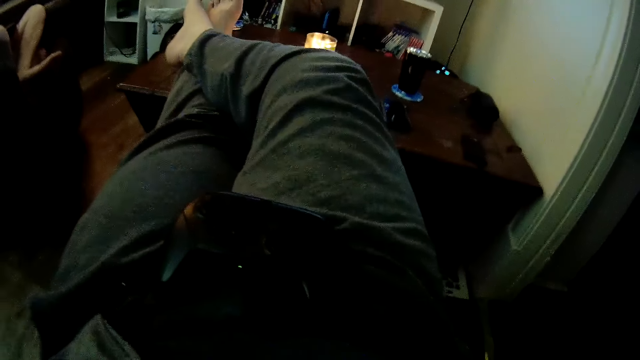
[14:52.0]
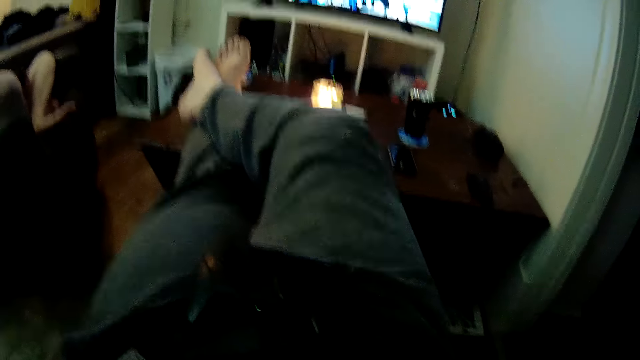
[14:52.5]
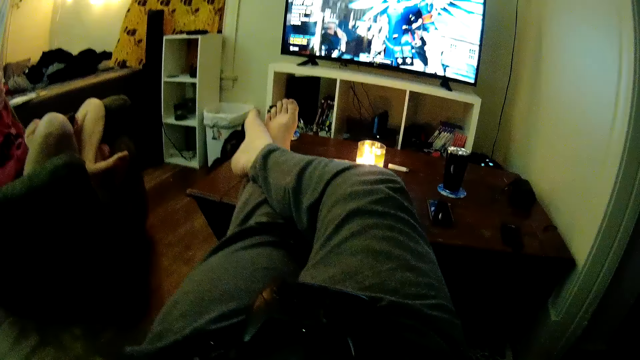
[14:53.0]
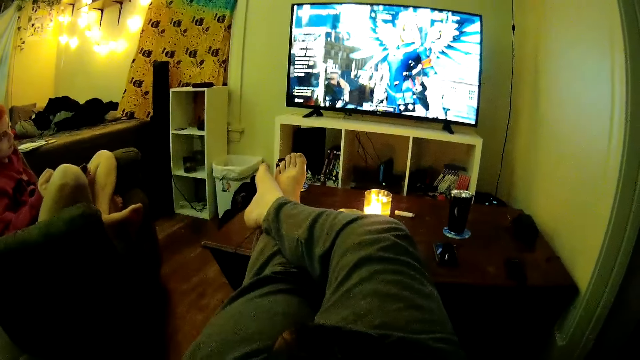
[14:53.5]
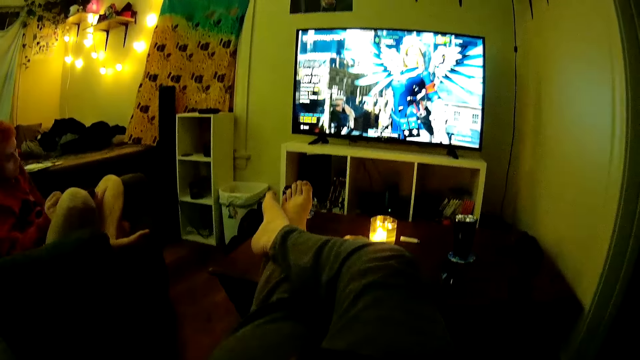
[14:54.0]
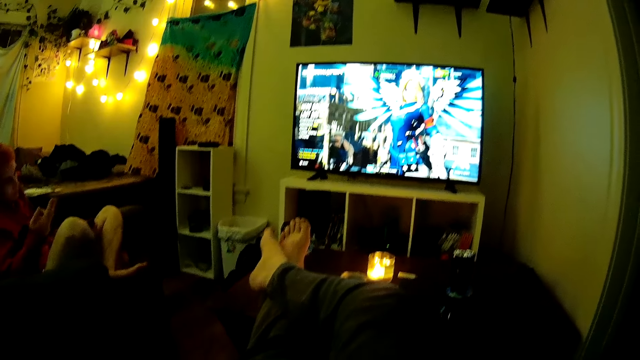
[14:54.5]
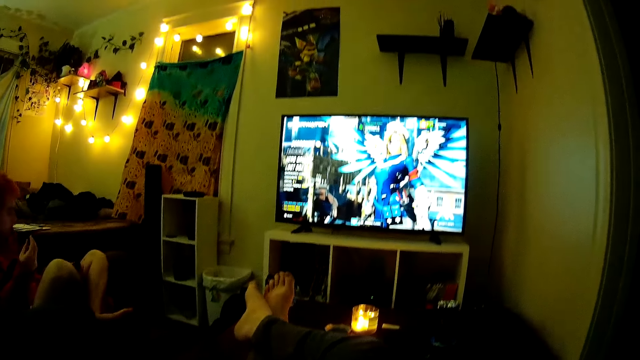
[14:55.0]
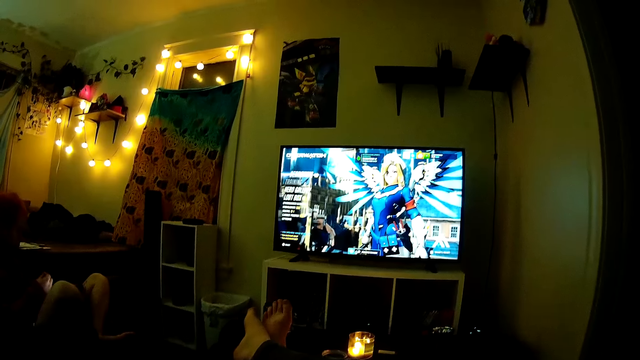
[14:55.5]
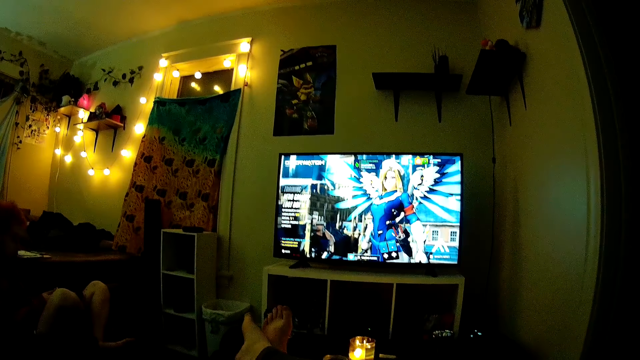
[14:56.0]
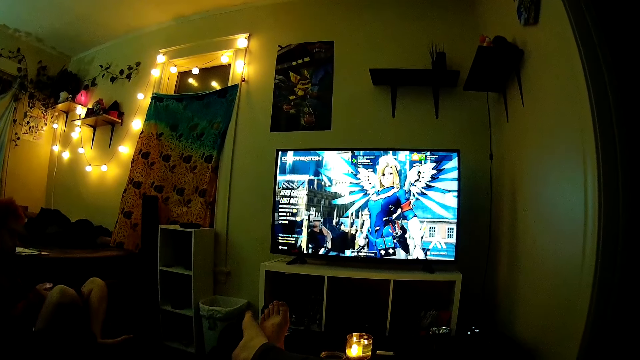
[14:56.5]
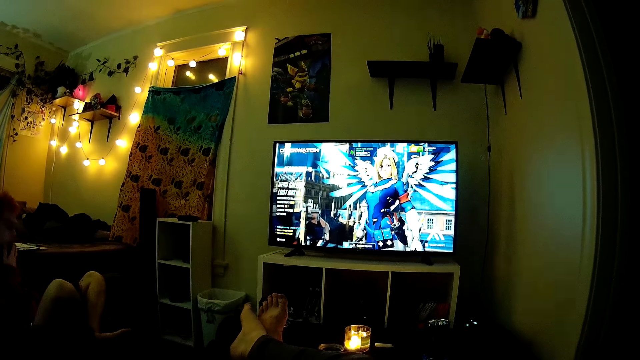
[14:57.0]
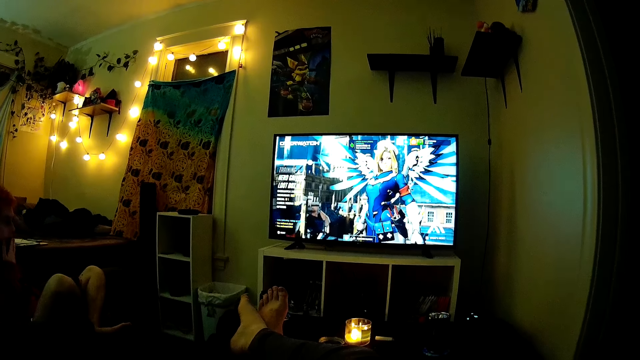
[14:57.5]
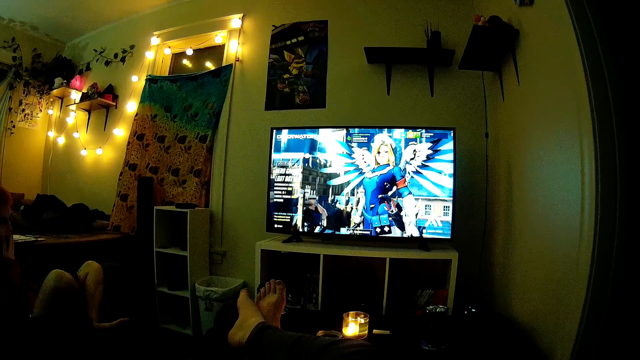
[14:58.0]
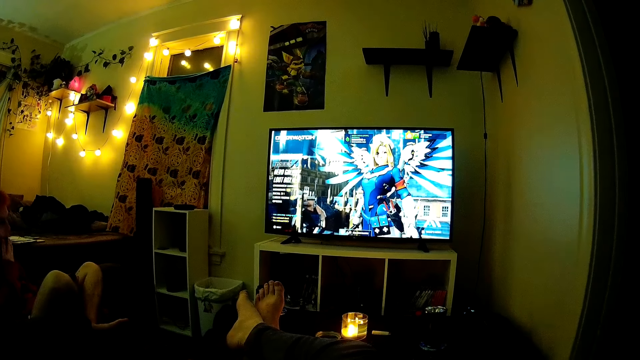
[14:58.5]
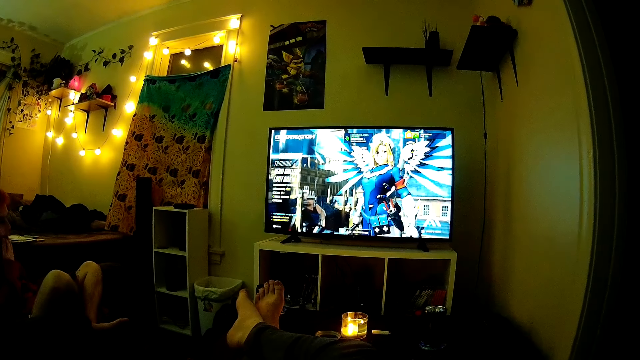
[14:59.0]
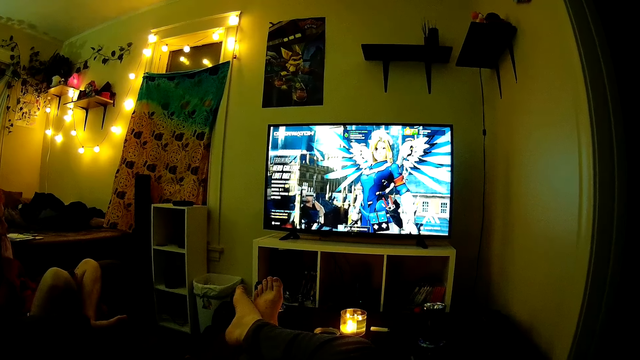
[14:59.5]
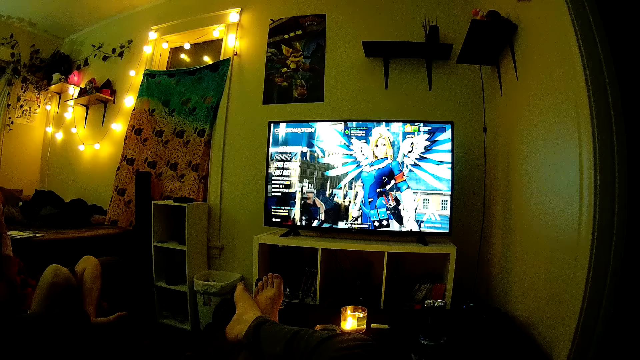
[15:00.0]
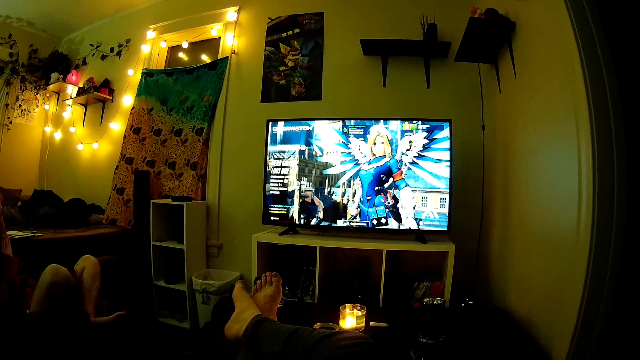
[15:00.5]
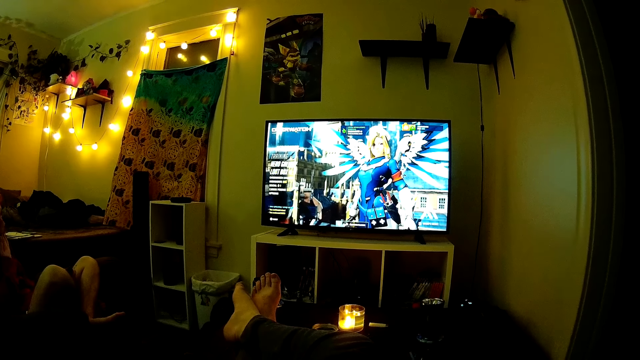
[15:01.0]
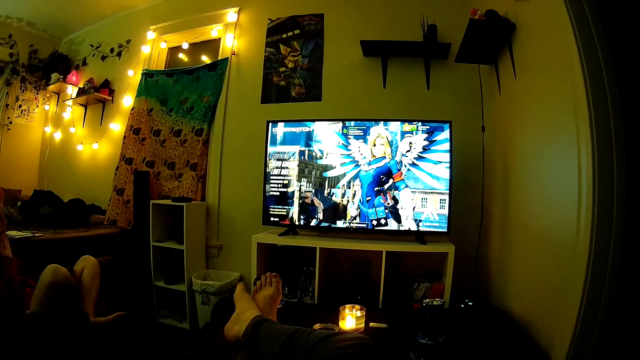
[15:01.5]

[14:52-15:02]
The camera wearer looks at the television. A guy lifts a hand. The guy touches the mouth. The camera wearer shakes the right leg.

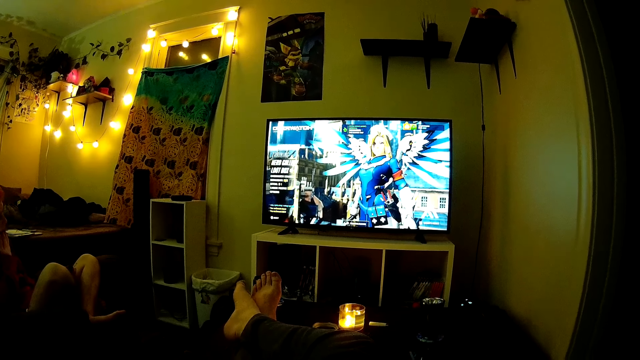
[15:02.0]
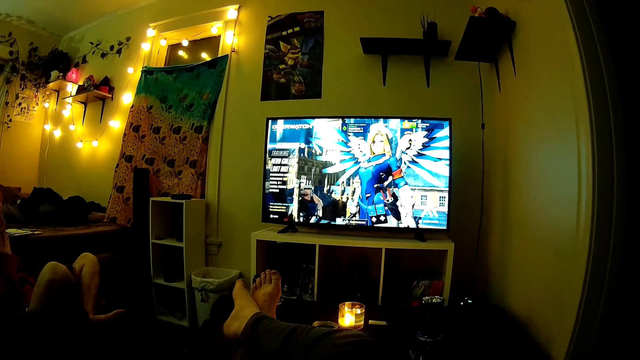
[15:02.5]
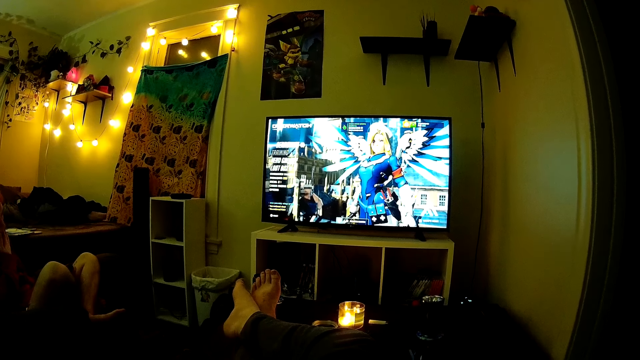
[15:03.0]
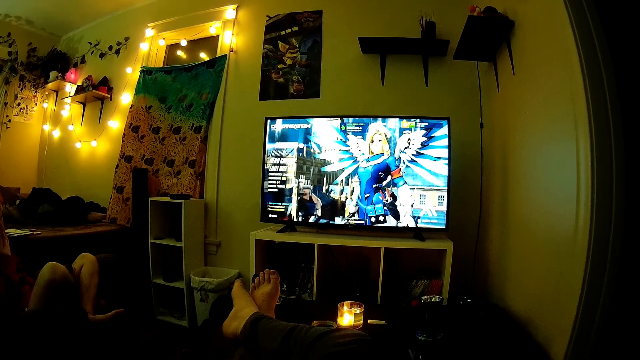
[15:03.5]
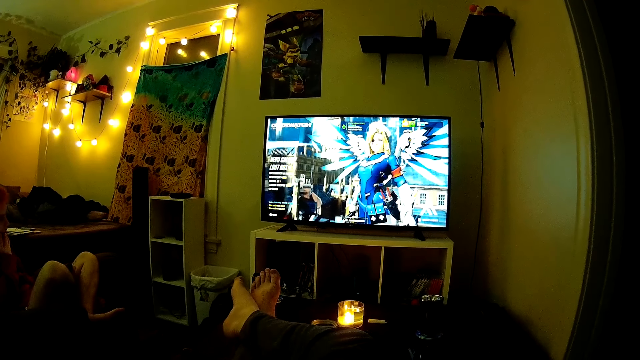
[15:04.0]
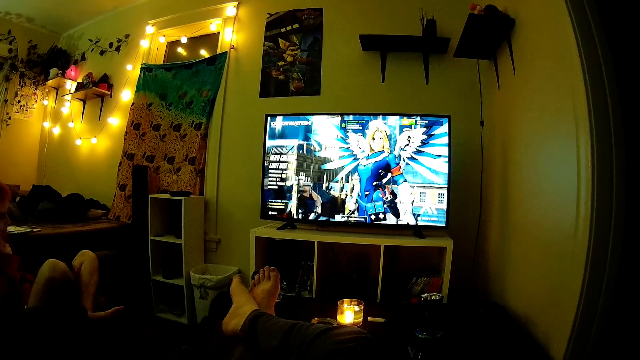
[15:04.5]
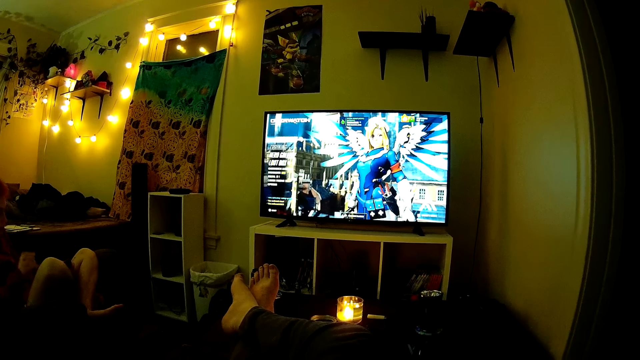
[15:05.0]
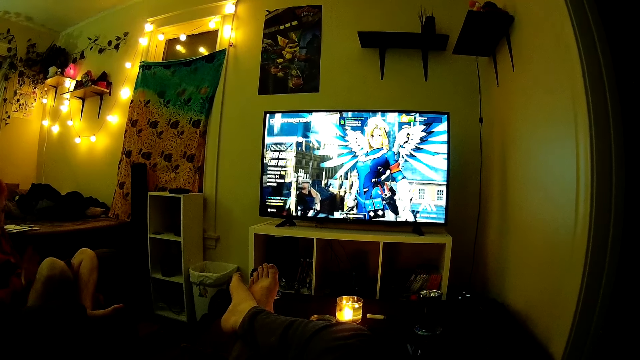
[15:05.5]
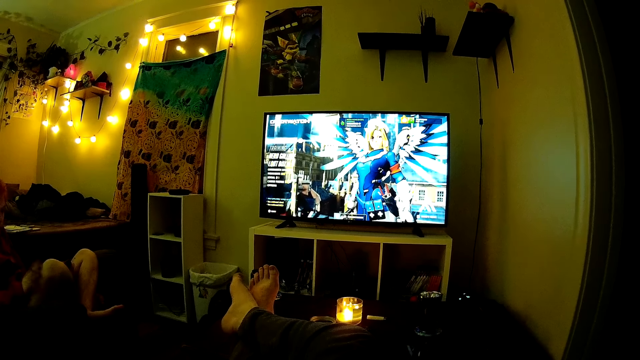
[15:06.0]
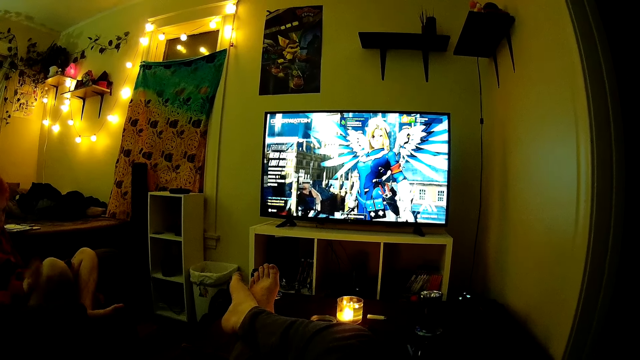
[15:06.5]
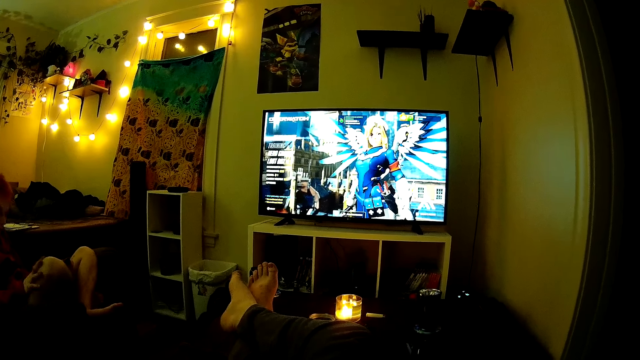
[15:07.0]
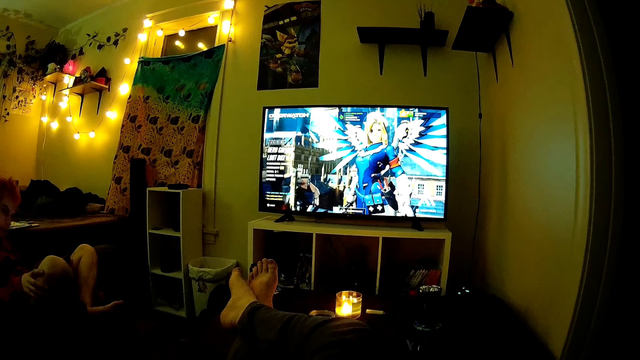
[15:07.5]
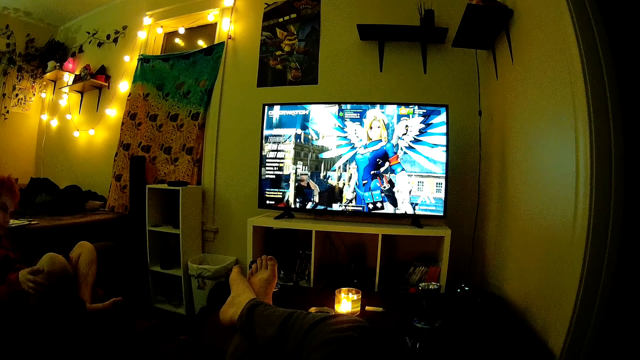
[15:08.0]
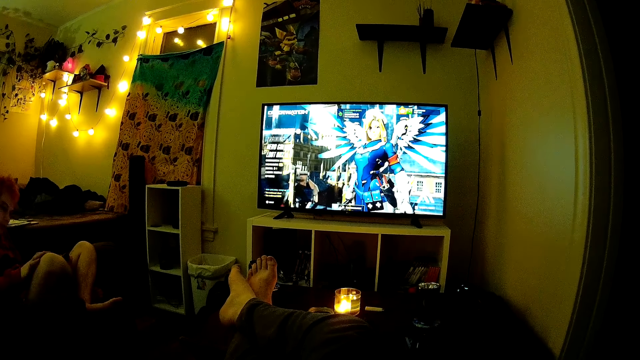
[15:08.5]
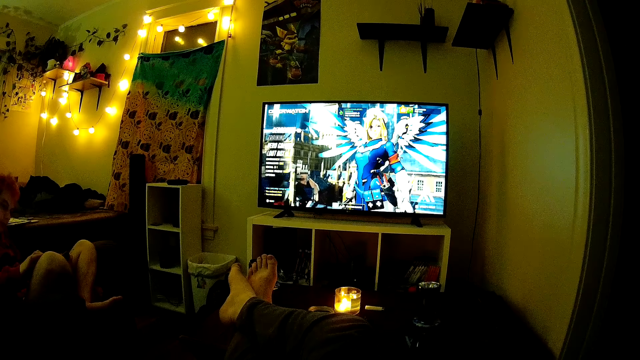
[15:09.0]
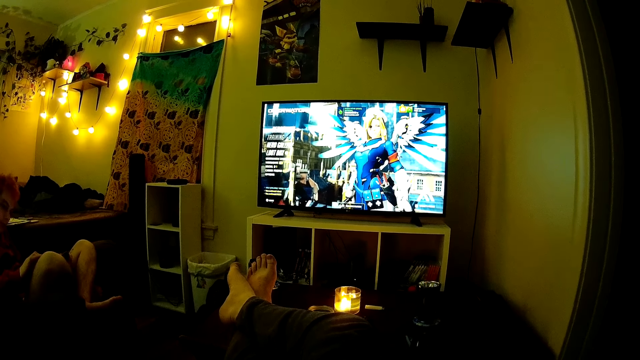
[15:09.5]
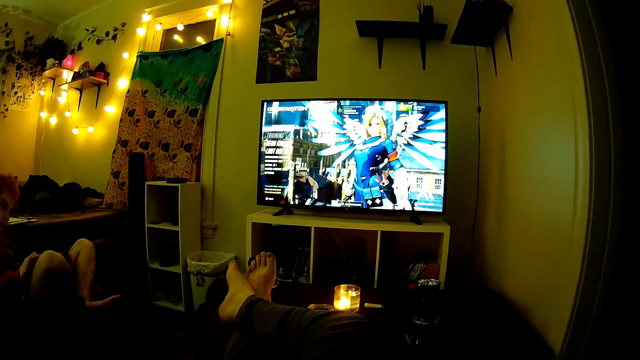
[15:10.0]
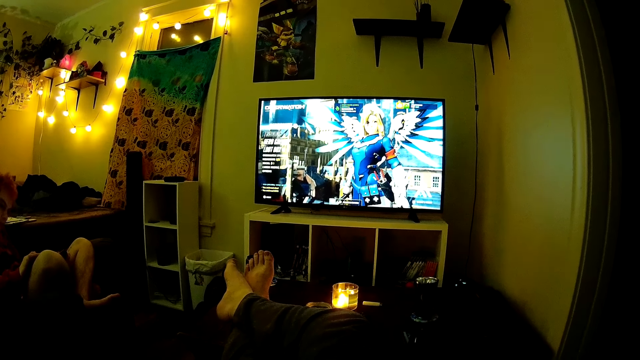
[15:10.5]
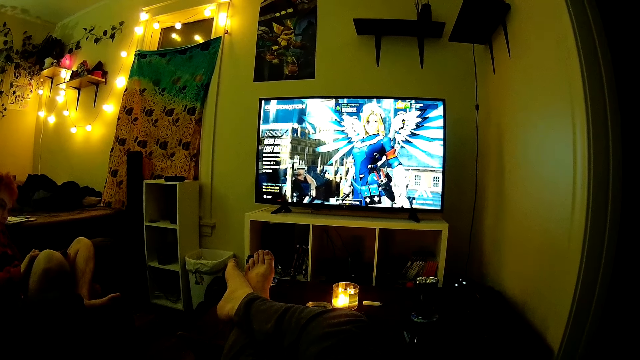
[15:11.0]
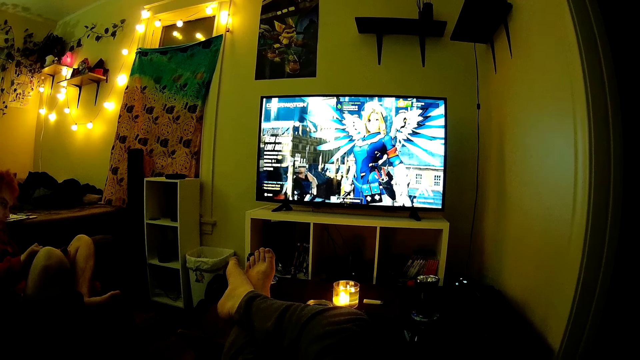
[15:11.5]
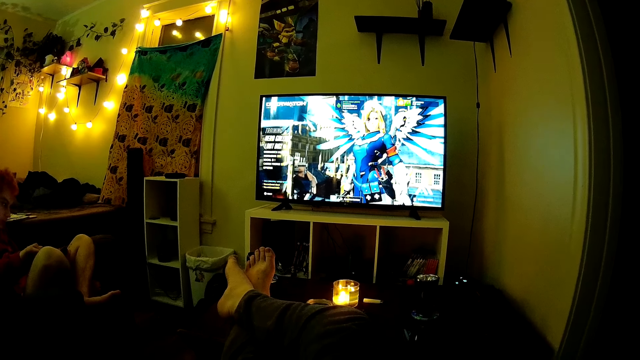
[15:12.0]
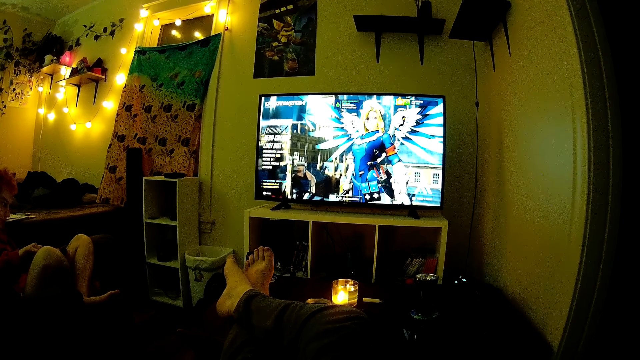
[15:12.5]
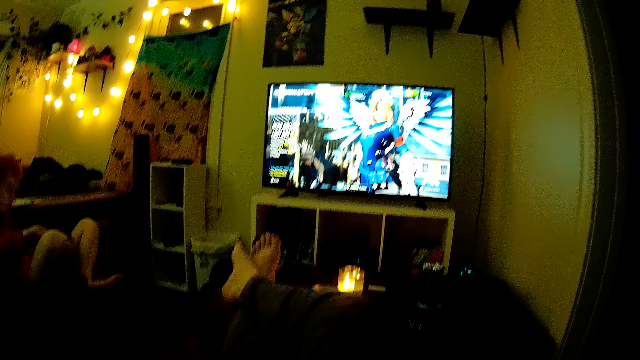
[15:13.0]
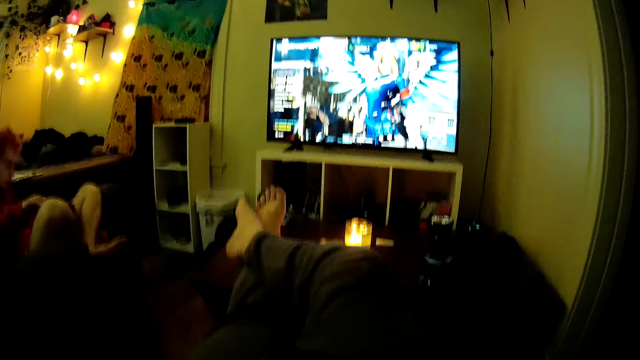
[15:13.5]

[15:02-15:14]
The camera wearer looks at the television. A guy moves a hand away from the face. The guy taps the leg, holds the leg and touches the leg.
